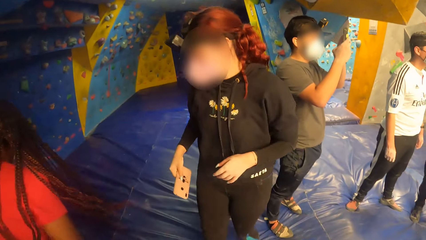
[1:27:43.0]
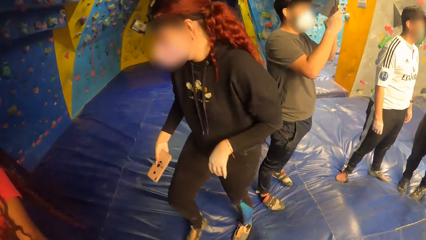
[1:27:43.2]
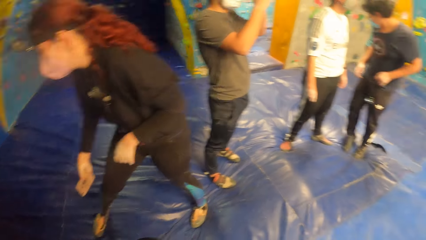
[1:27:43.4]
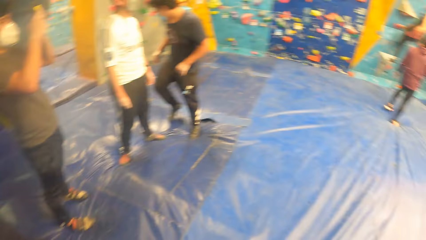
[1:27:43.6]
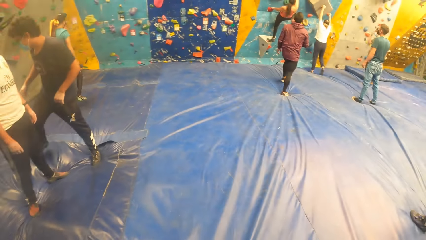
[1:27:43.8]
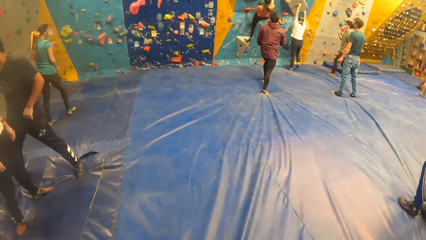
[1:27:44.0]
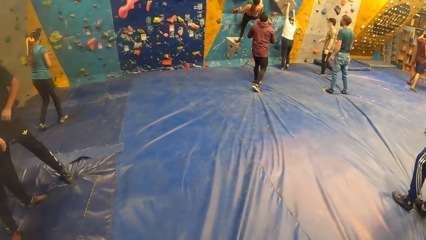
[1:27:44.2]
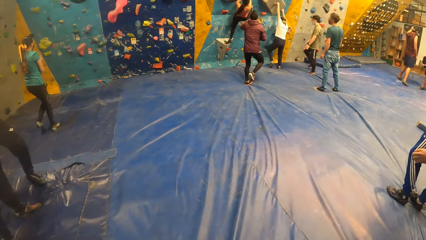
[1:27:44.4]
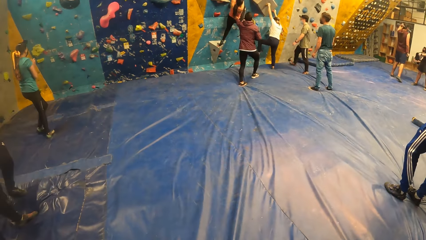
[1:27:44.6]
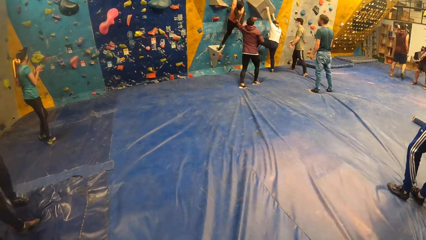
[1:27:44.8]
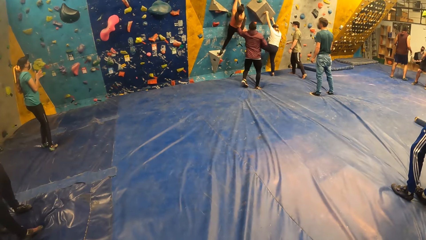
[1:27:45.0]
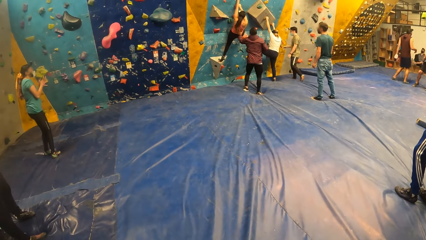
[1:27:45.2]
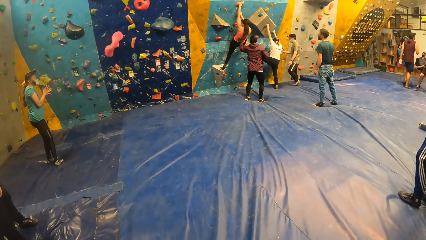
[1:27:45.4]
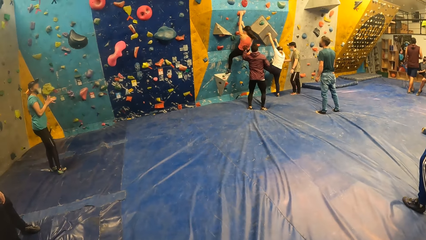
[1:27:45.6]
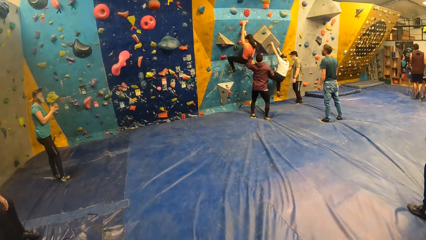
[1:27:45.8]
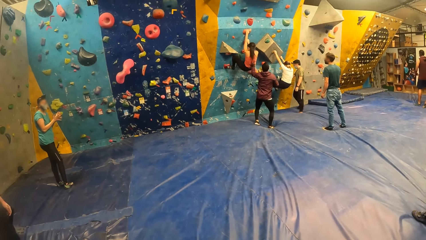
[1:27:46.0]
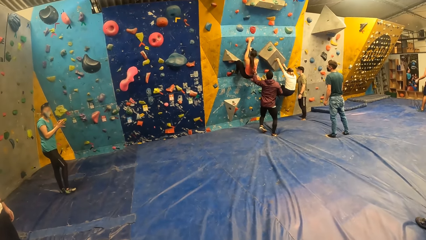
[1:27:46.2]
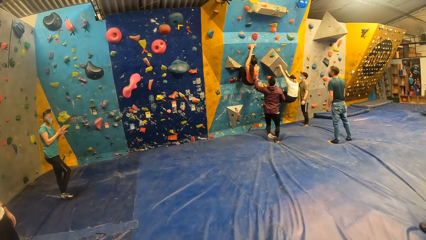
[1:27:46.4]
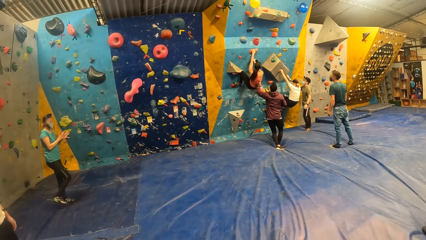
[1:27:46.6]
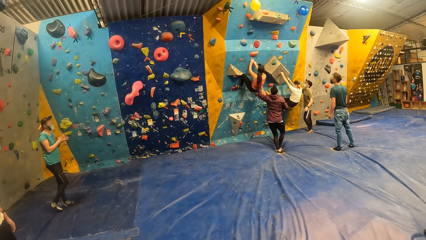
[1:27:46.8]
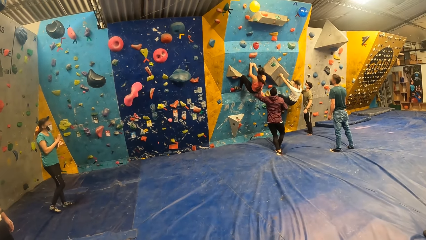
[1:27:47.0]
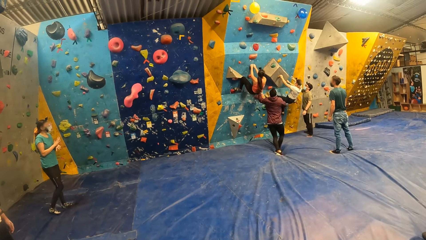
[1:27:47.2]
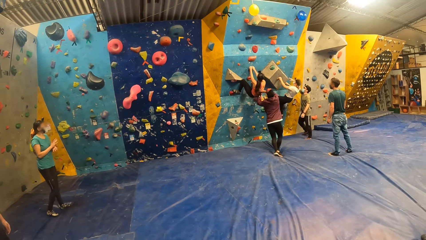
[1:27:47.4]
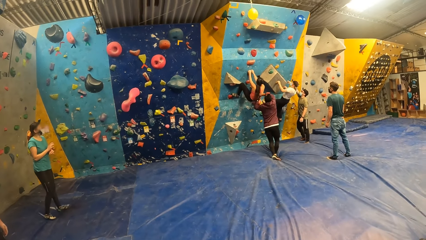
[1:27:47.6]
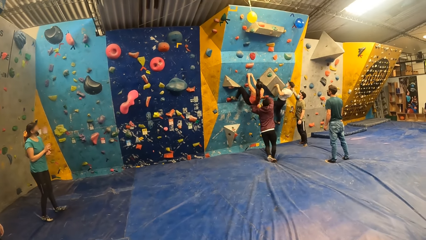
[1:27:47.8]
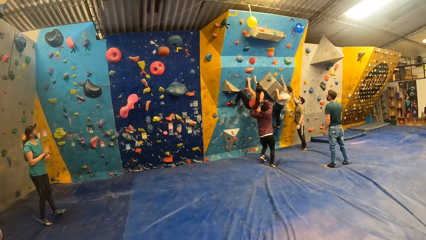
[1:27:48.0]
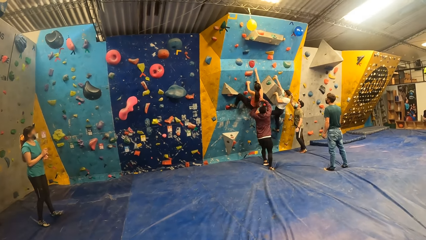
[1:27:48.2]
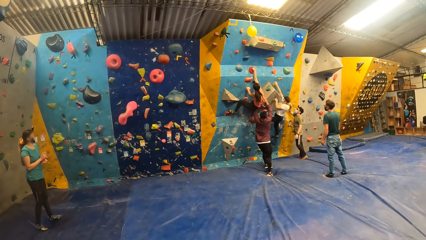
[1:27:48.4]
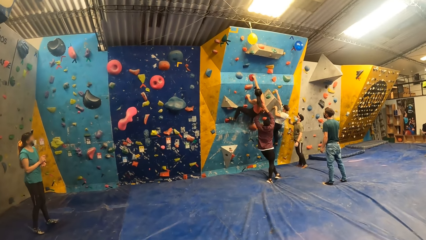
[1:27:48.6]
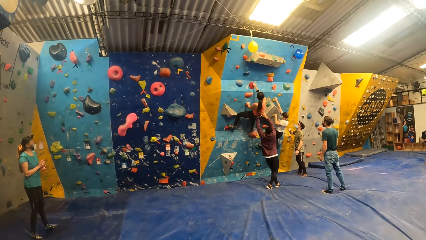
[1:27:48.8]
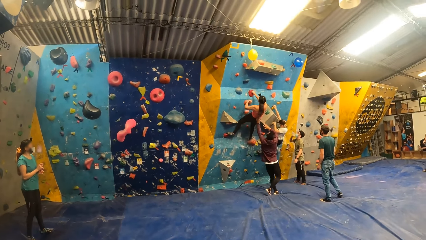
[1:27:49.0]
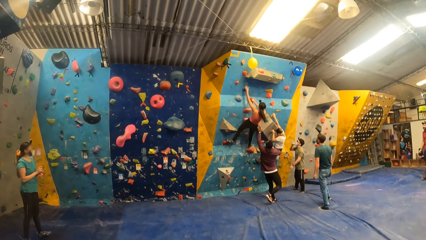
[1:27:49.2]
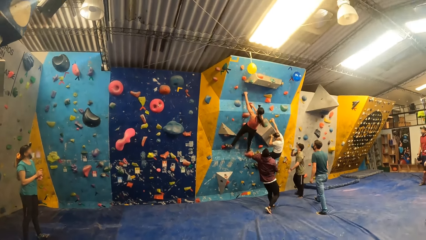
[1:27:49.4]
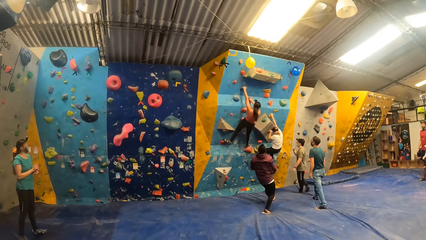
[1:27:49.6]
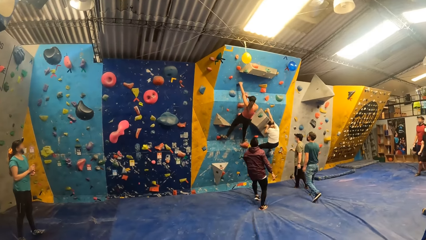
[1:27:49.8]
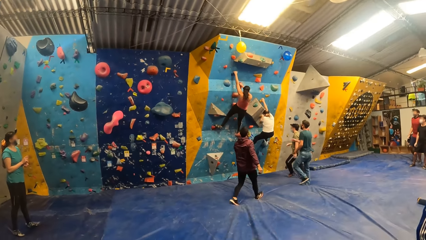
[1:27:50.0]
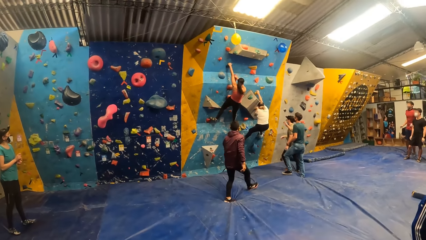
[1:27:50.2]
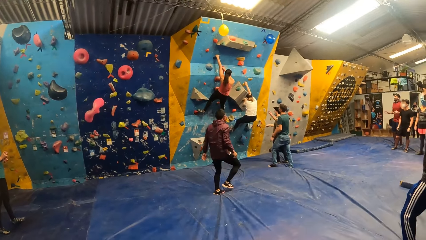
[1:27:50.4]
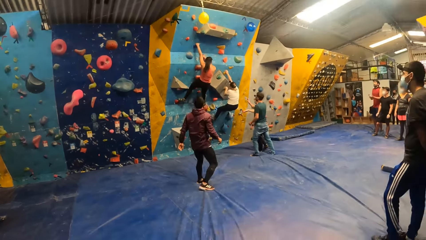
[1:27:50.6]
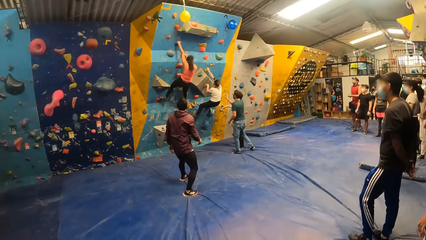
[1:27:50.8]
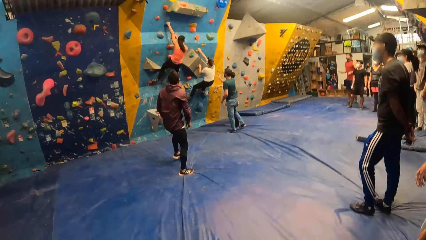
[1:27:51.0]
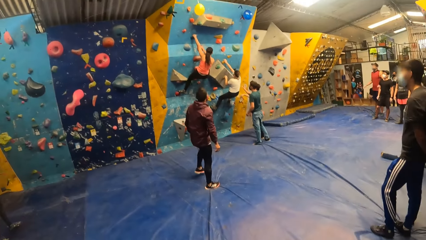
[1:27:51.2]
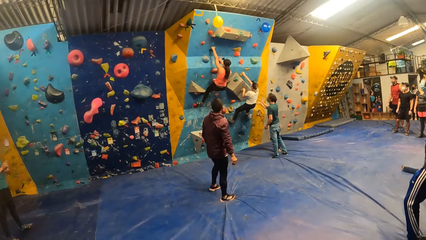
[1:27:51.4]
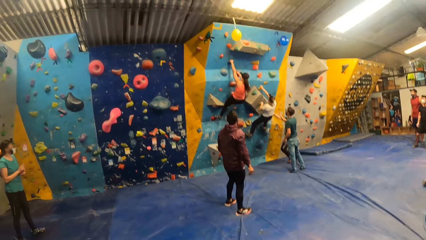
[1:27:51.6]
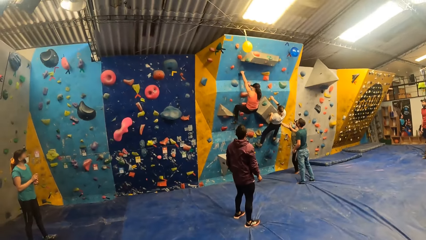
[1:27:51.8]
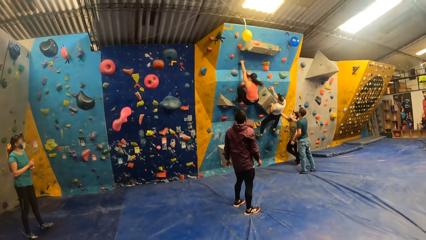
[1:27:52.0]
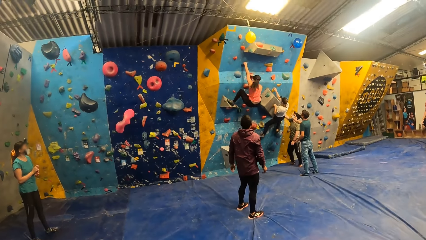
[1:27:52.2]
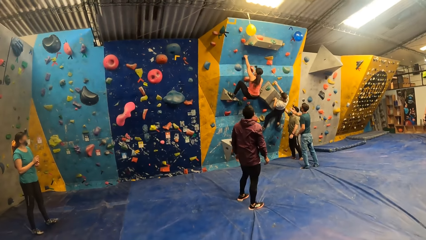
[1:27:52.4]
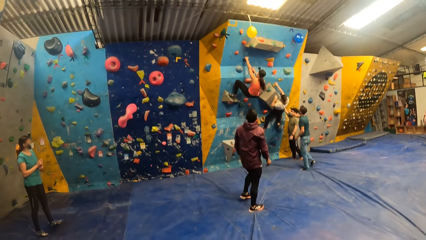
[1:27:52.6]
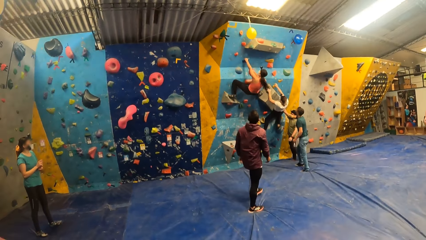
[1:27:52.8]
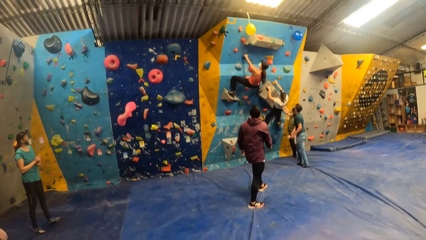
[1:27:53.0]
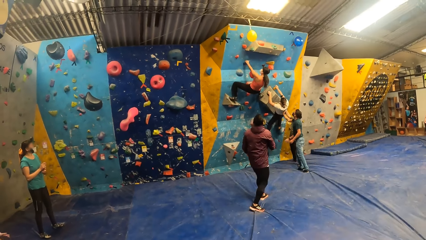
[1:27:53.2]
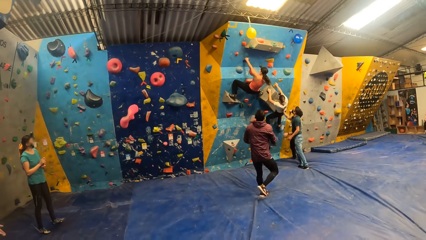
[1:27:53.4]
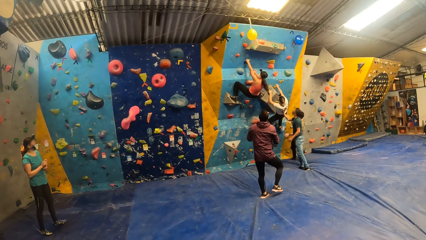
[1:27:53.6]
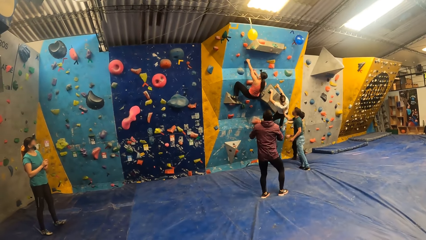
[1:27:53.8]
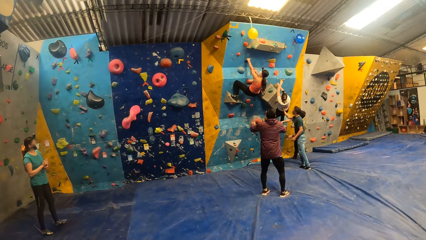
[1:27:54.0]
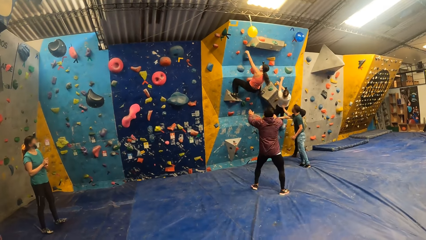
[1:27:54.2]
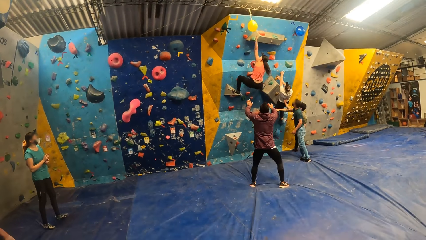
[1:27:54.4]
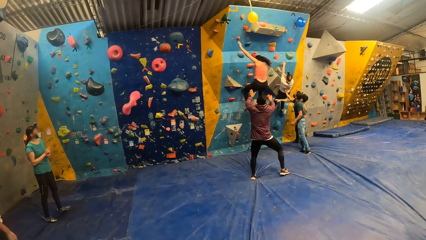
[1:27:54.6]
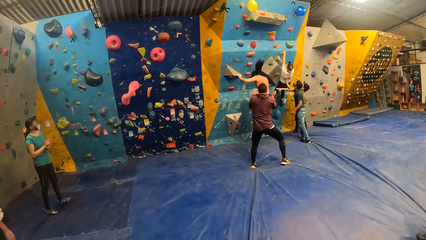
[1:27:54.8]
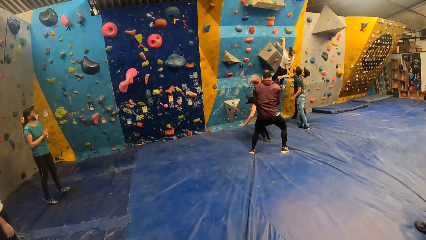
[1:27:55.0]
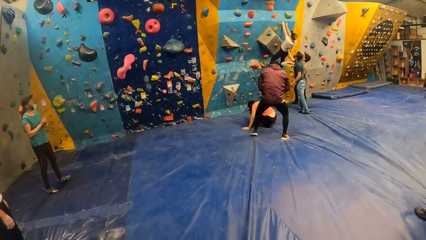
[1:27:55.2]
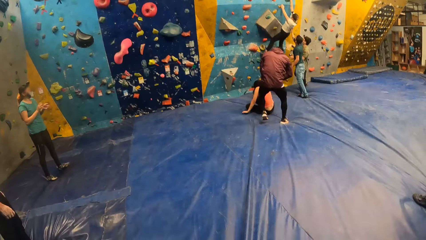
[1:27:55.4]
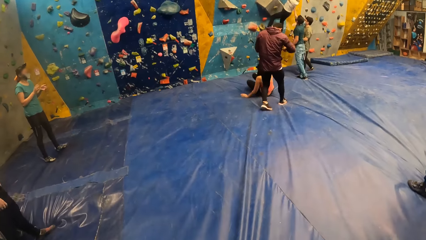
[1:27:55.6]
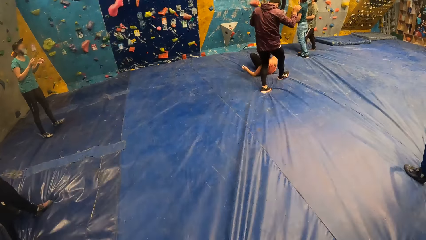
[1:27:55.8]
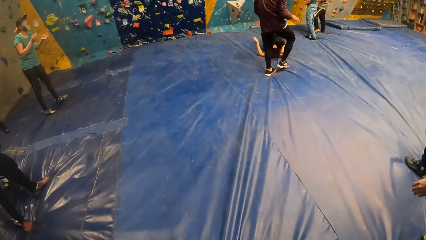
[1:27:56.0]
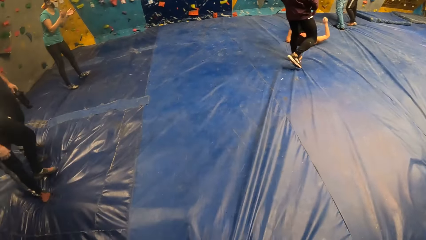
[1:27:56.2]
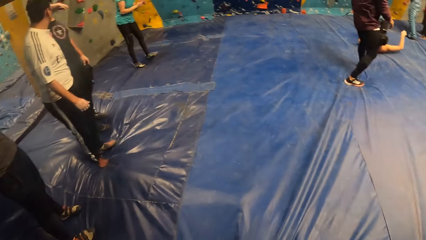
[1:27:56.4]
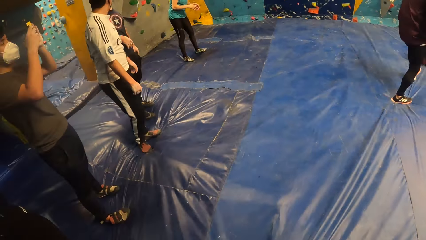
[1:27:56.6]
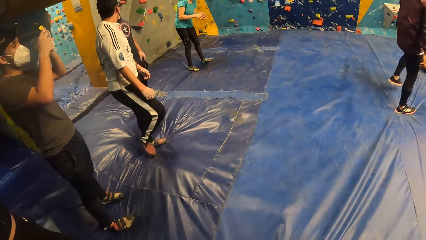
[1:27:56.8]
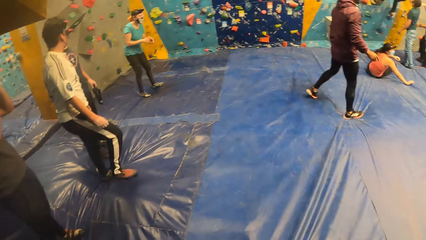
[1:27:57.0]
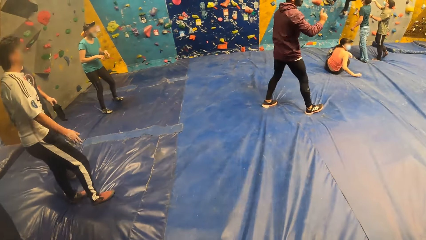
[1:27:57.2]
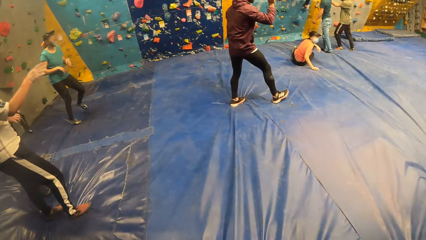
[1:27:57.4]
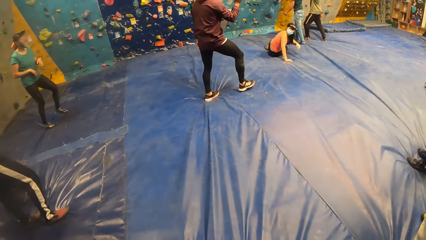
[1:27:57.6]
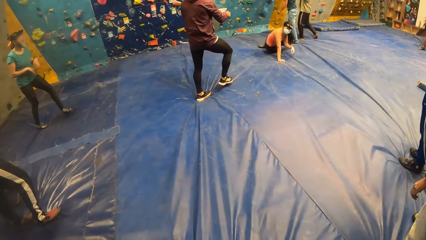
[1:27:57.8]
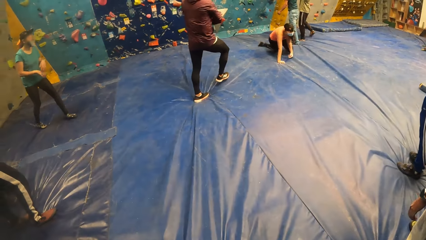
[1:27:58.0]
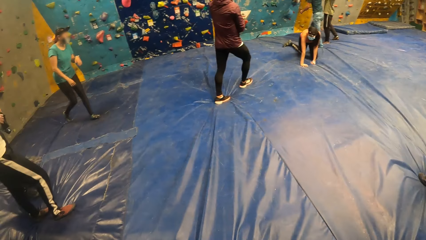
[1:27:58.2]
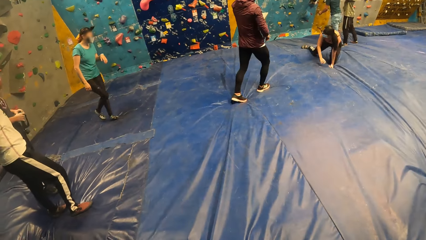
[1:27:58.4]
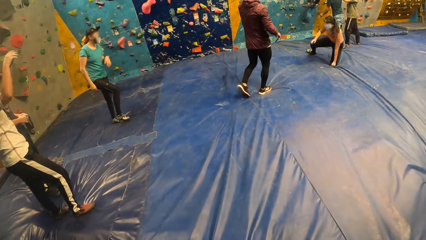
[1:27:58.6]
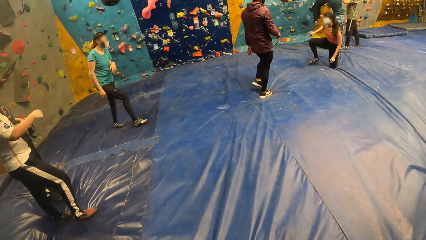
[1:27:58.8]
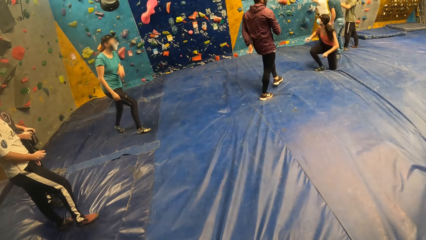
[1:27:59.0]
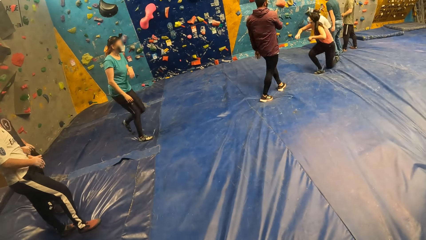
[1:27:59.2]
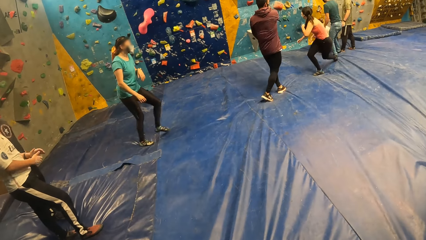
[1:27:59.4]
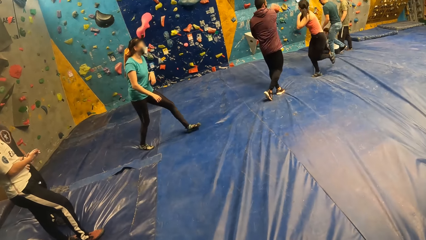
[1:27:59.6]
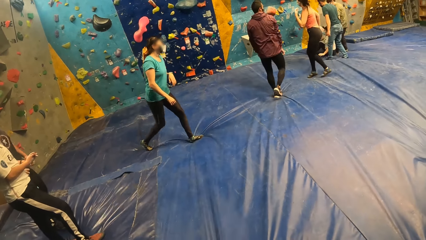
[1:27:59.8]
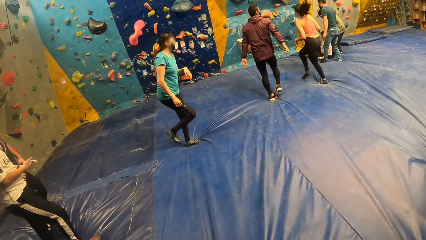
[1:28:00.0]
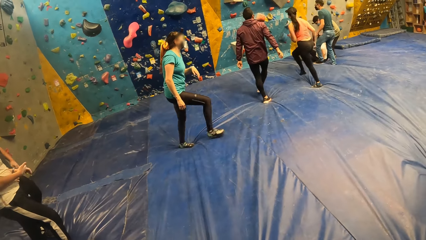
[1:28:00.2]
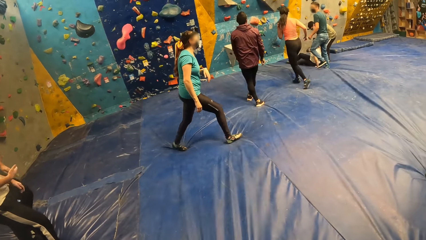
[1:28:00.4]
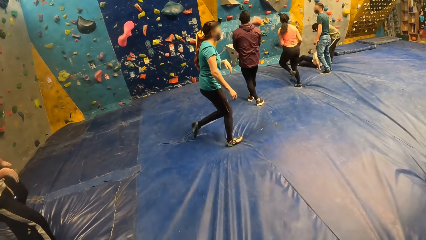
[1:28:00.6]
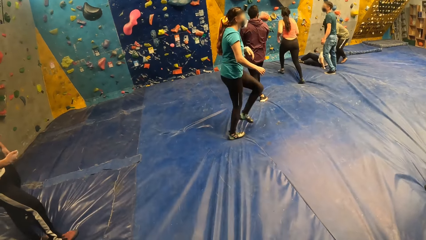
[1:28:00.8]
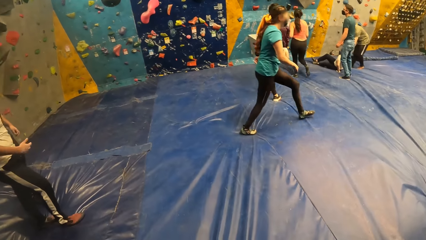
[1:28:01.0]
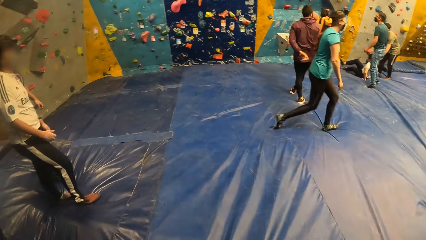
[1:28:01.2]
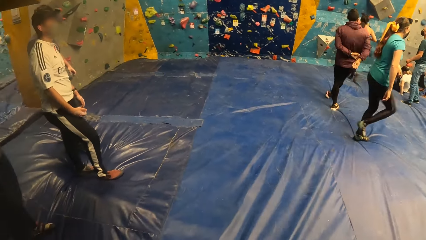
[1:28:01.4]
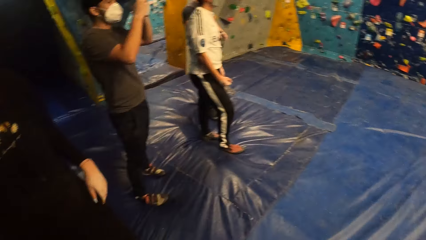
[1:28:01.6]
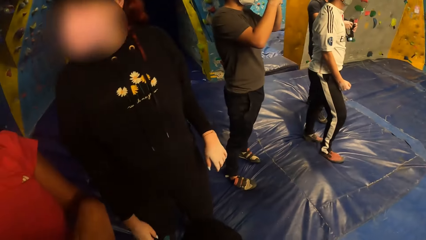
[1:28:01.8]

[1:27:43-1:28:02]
A man holds a woman with his left hand. Another woman climbs the bouldering wall. Another man interacts with the second woman. A third man holds the second woman with his right hand. The first woman jumps down from the bouldering wall. The first man holds the first woman with both hands. The first woman stands up from the bouldering mat. The second woman jumps down from the bouldering wall.
